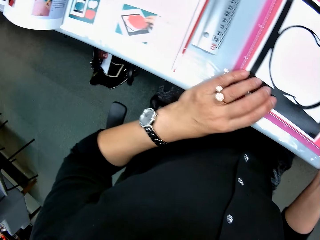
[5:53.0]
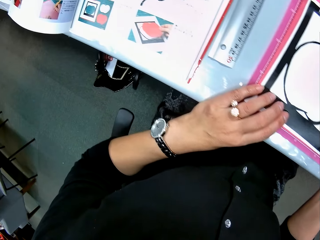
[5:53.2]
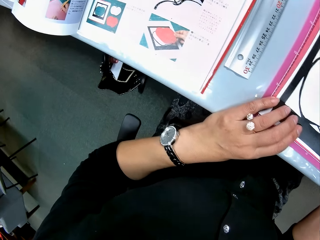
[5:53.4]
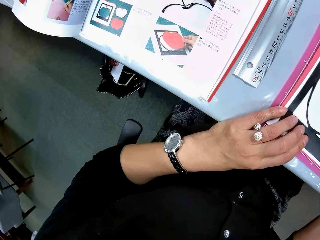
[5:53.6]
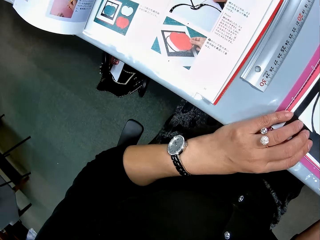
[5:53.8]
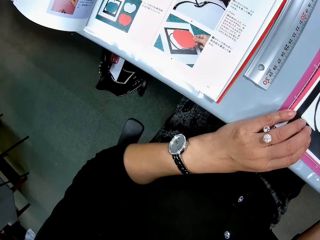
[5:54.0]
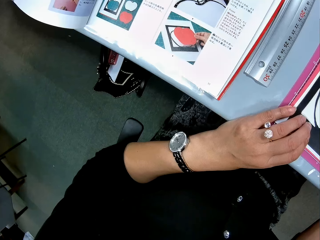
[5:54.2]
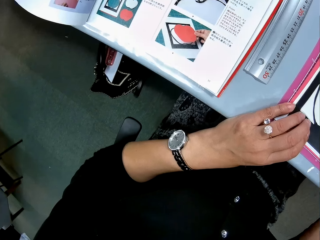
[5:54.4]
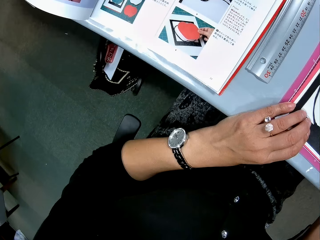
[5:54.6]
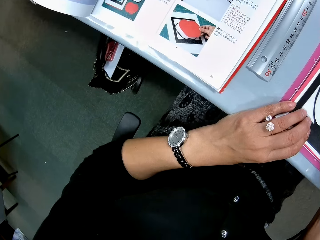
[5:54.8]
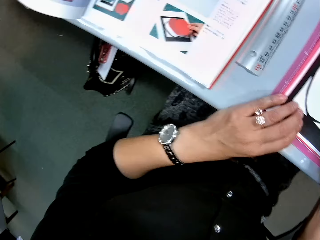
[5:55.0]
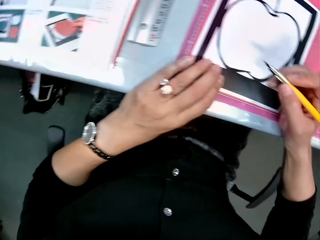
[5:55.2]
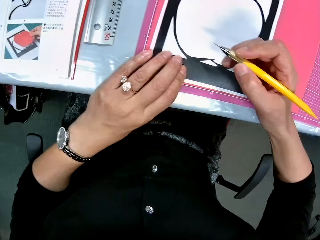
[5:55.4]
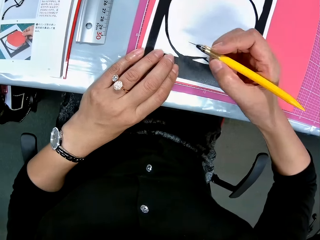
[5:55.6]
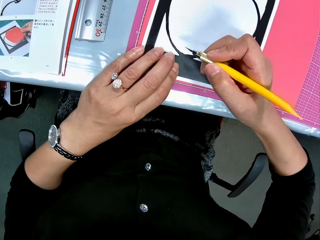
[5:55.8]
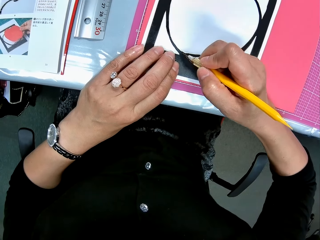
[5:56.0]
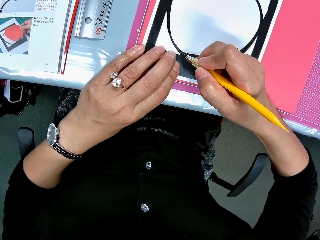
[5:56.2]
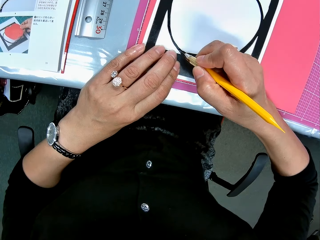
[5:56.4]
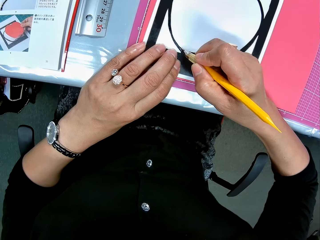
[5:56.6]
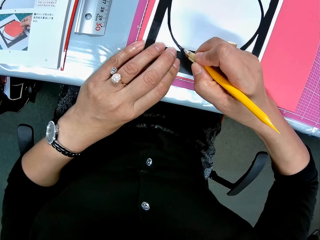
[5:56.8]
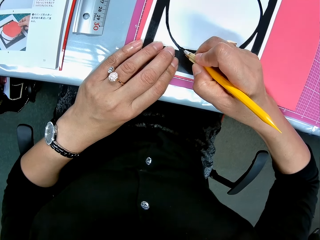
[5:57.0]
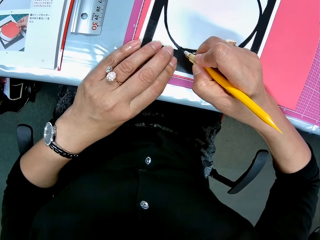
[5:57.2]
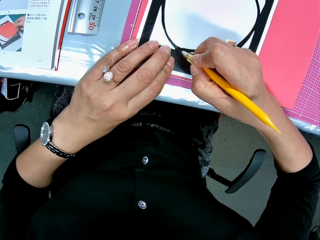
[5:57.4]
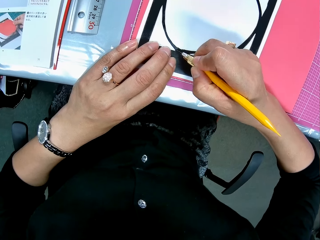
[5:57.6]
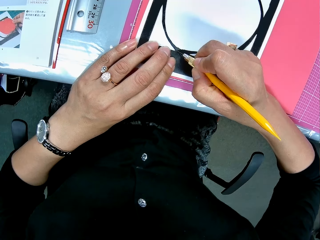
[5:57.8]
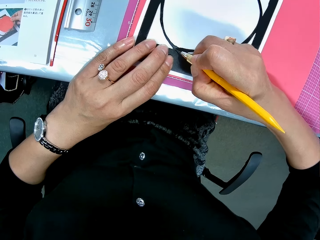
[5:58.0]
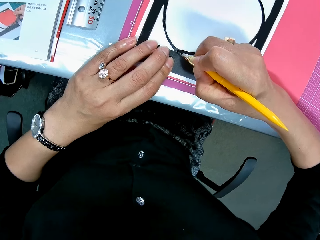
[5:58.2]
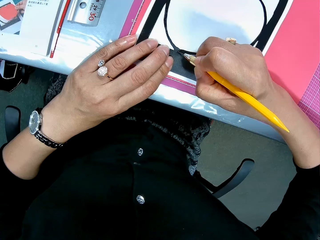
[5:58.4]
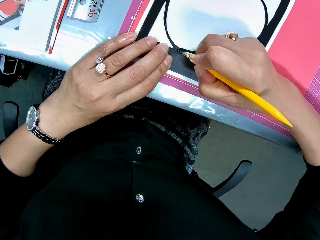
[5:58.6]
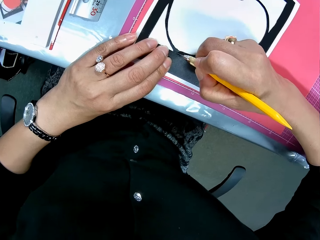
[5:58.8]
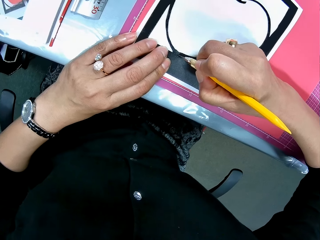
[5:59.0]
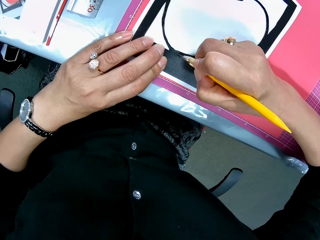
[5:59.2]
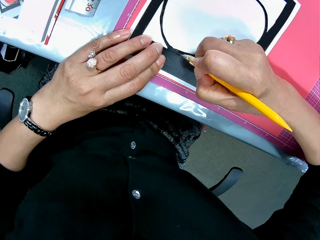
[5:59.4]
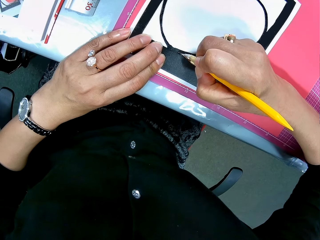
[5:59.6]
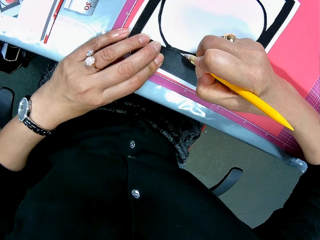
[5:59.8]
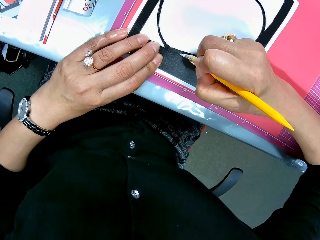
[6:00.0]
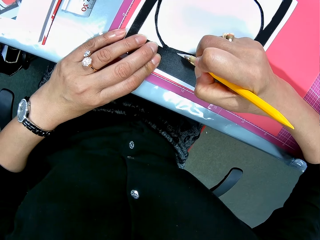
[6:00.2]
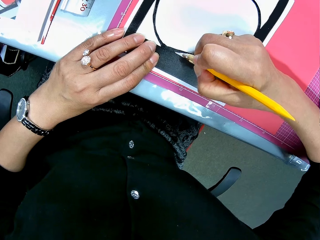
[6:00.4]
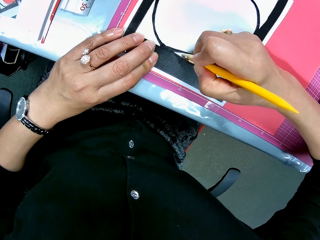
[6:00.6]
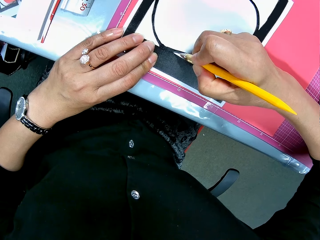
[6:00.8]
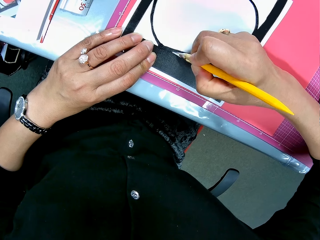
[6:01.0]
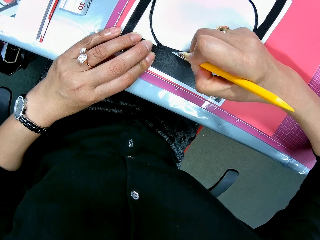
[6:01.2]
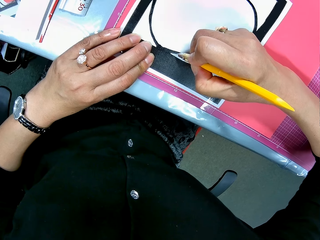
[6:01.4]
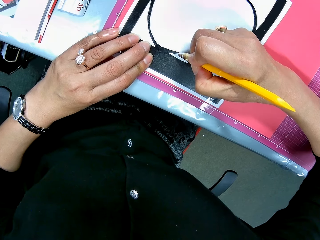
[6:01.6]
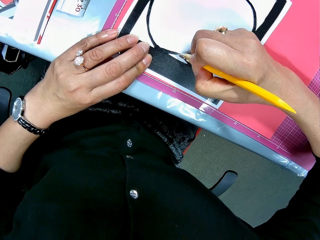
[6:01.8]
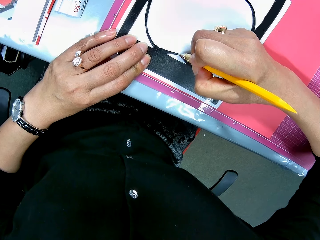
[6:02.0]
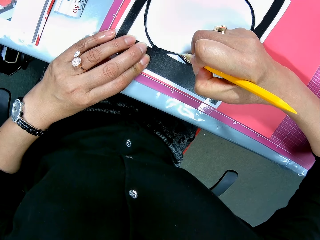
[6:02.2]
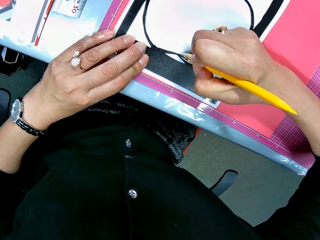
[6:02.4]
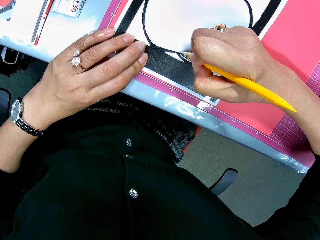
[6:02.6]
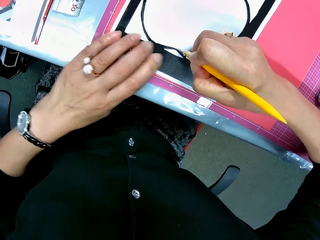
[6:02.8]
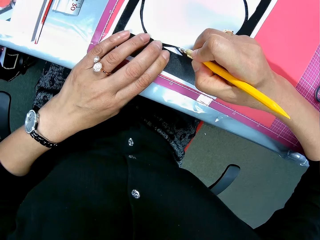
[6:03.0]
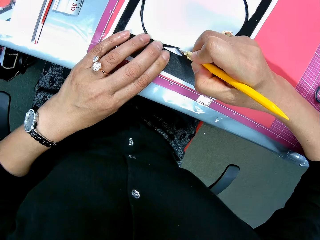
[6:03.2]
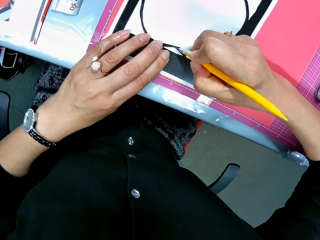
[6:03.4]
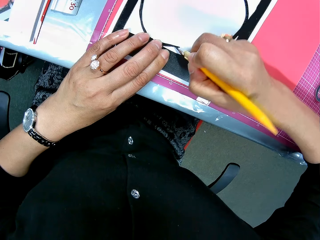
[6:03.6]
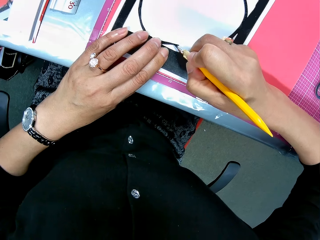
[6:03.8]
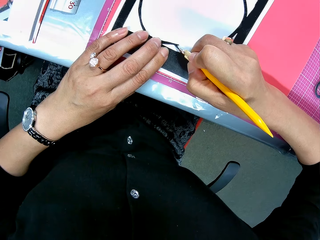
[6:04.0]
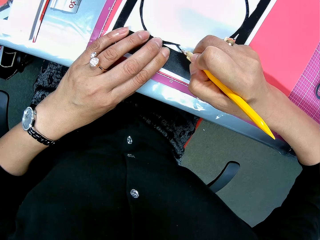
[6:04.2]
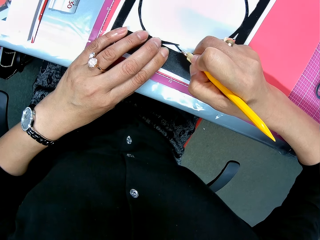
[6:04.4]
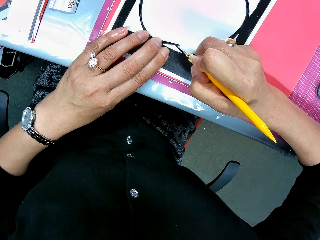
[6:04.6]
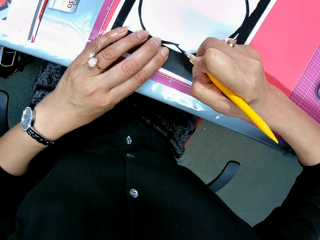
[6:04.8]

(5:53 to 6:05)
The camera wearer continues to cut the paper craft with the craft knife.

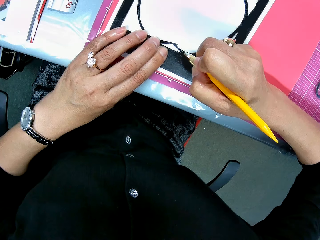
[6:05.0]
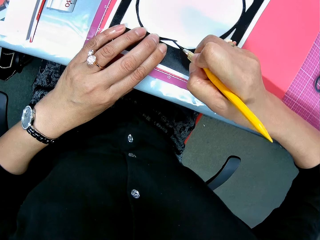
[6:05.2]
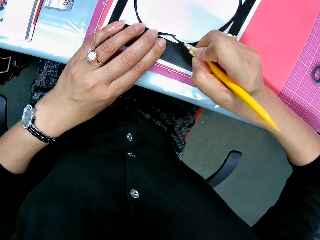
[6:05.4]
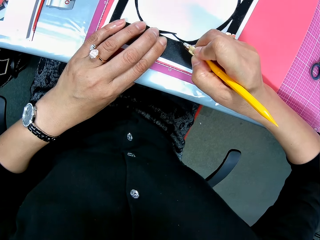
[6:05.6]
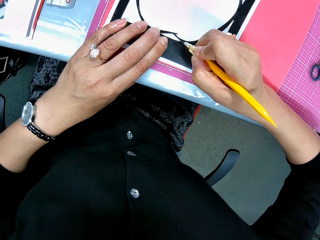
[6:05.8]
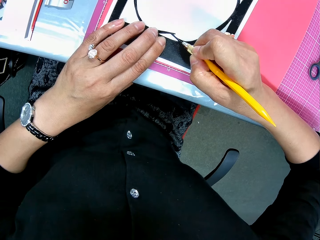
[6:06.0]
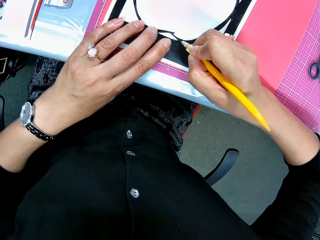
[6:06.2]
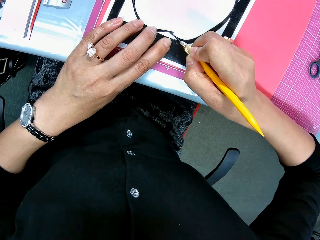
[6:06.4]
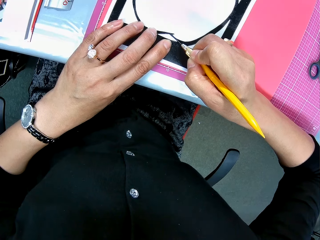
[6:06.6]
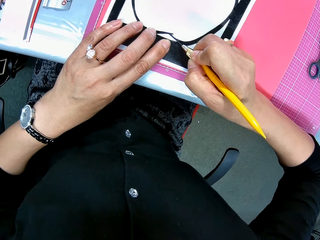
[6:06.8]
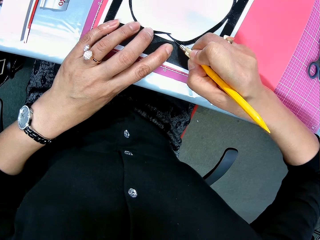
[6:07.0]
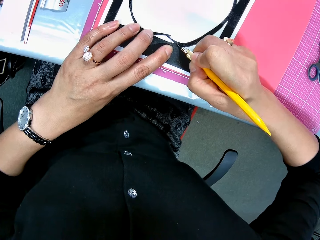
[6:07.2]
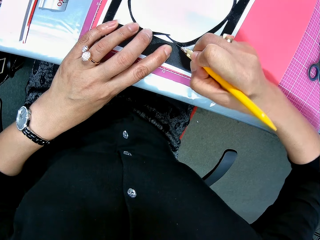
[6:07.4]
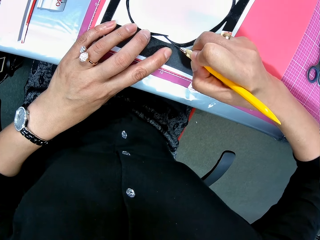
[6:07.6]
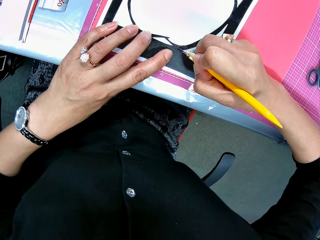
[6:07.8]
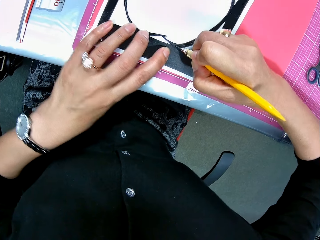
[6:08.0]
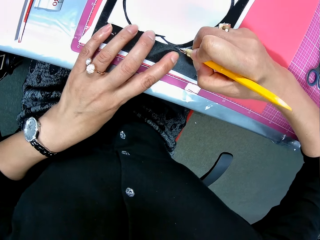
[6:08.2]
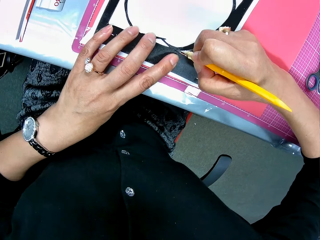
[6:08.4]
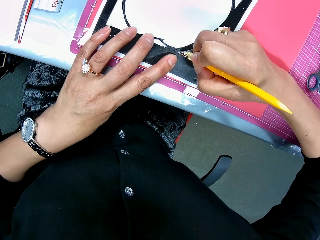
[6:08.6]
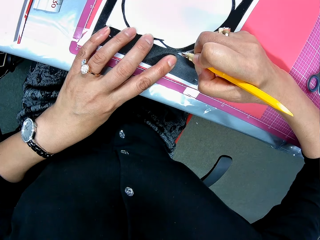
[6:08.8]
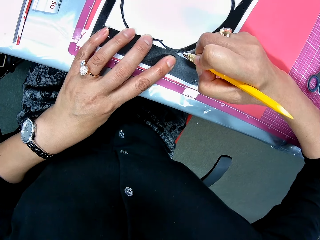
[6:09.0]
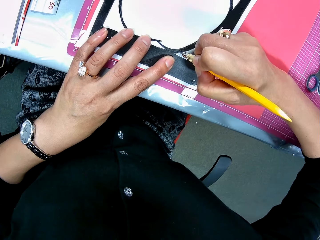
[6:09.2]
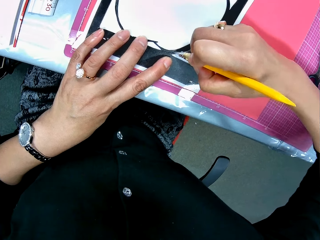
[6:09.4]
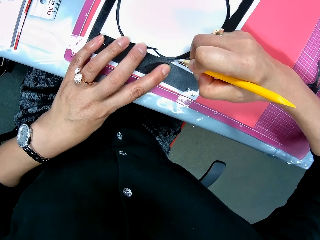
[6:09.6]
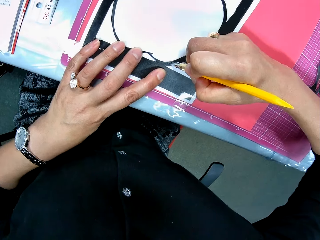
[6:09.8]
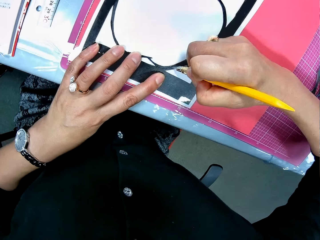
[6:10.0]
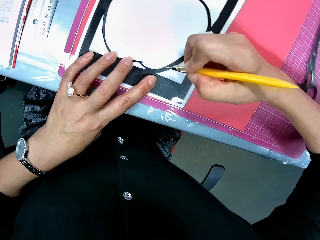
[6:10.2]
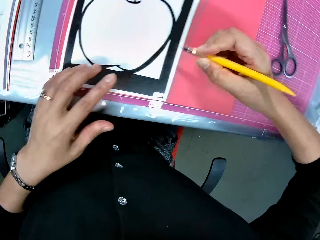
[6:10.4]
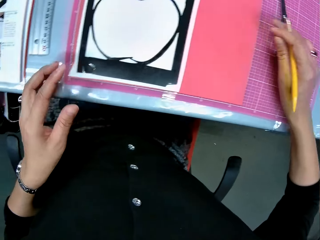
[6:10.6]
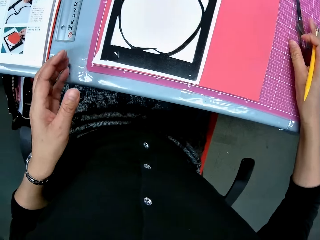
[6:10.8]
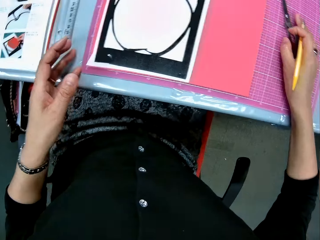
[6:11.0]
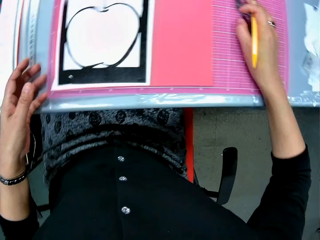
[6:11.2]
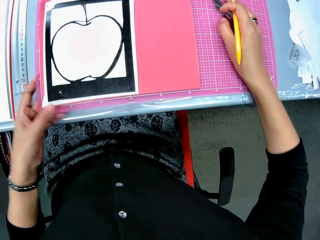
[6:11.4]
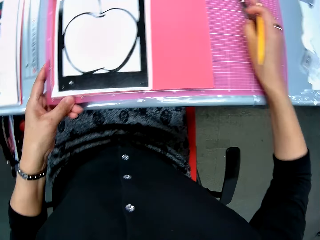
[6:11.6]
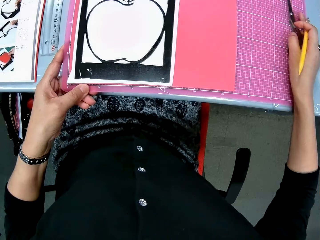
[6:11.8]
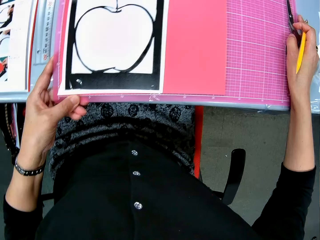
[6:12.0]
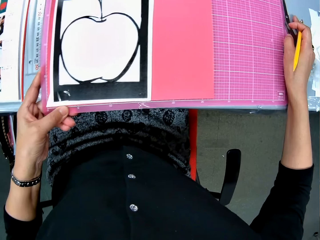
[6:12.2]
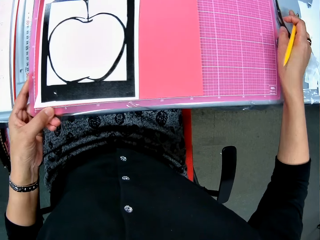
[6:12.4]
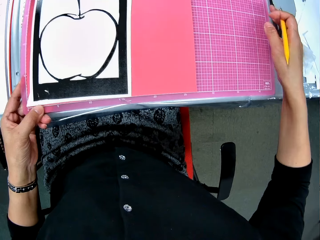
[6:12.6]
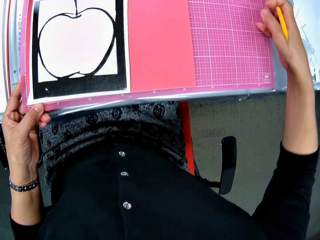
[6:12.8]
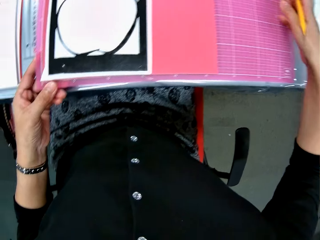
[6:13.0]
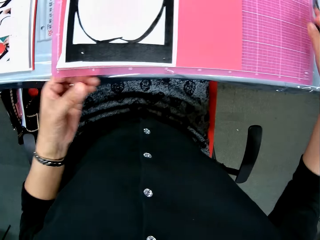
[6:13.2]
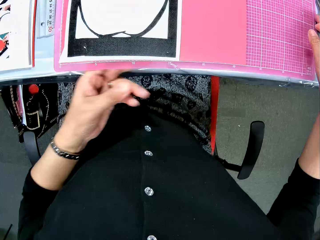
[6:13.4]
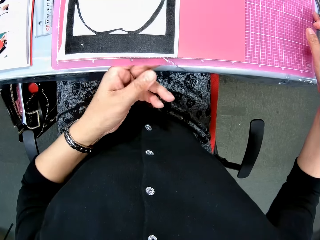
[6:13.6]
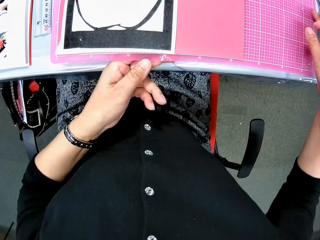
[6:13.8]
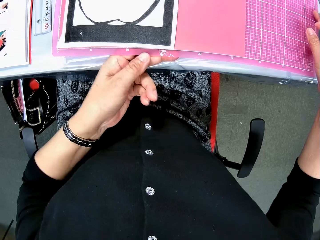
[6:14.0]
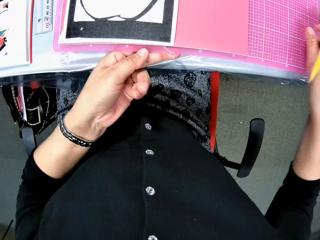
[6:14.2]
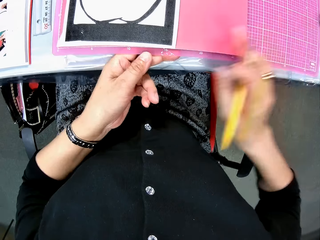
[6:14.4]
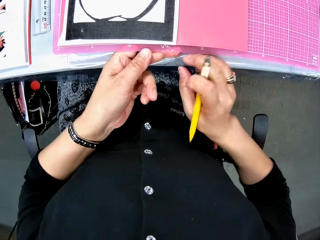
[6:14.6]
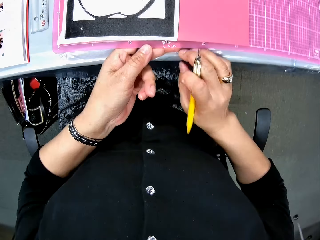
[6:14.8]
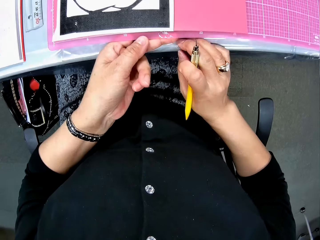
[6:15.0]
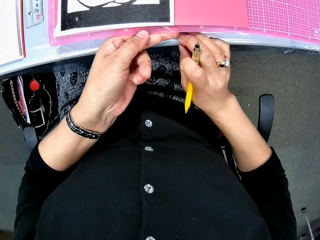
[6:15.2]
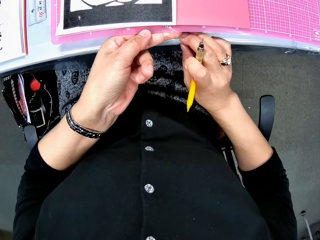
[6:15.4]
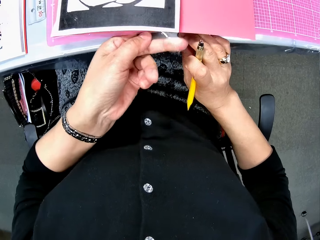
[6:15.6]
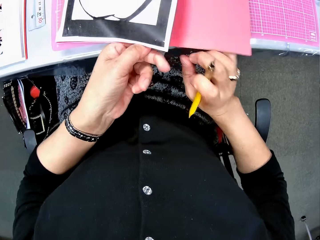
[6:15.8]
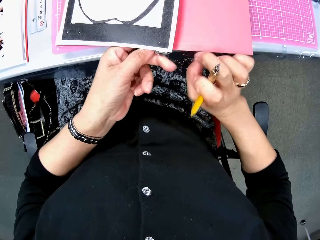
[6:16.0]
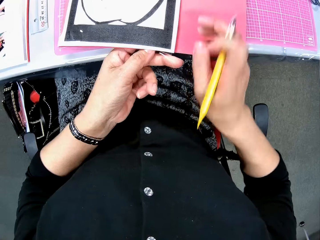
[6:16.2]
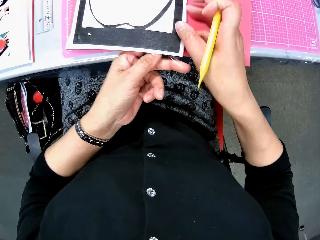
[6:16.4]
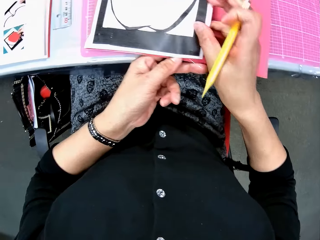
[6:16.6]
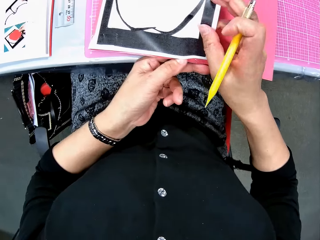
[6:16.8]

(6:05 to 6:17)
The camera wearer stares at the drawing. They adjust the cutting mat on the table and move the scissors on top of the cutting mat to the table. They remove the Sellotape on the lower right of the paper craft.
